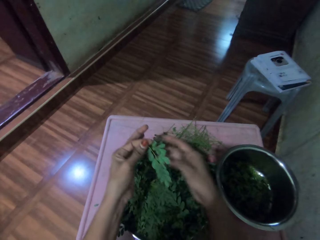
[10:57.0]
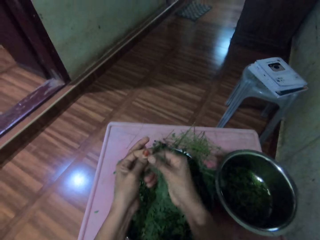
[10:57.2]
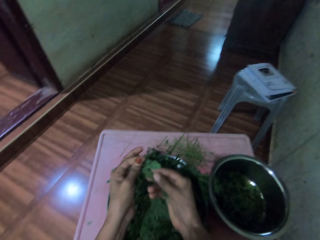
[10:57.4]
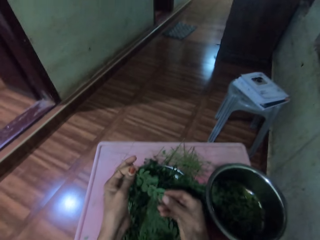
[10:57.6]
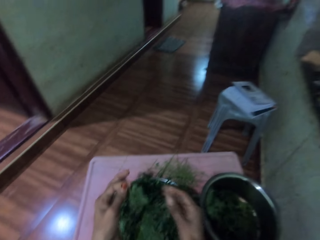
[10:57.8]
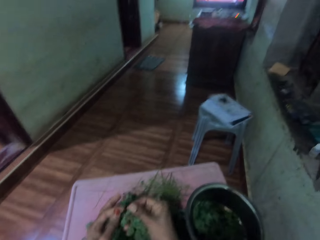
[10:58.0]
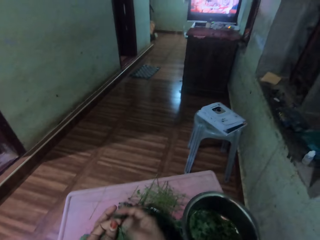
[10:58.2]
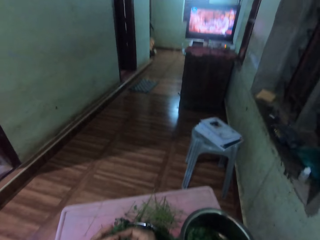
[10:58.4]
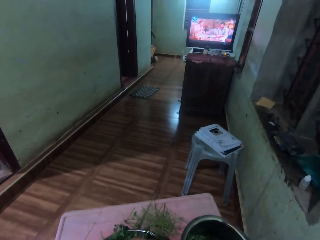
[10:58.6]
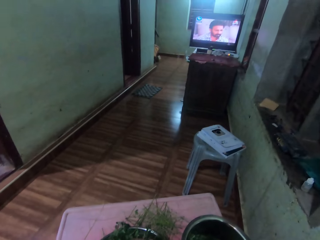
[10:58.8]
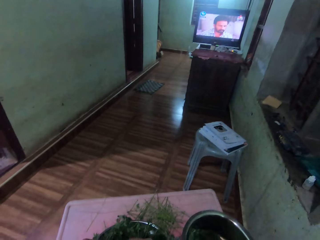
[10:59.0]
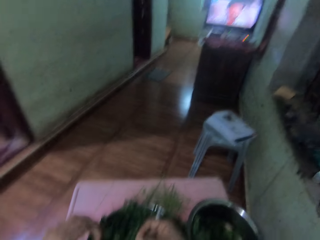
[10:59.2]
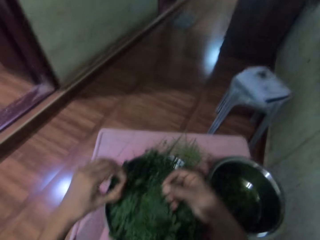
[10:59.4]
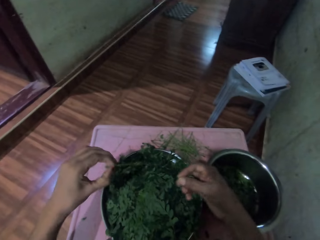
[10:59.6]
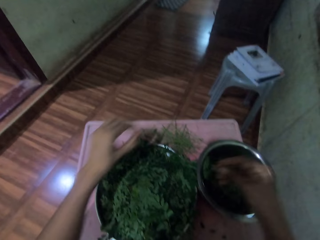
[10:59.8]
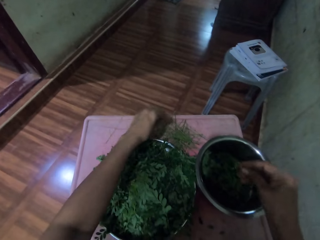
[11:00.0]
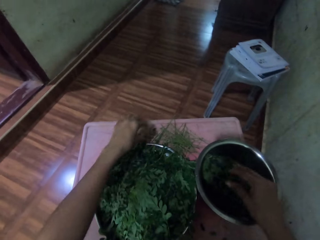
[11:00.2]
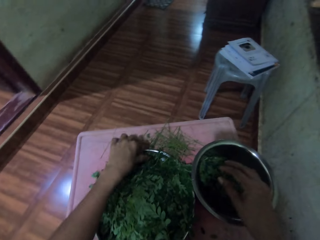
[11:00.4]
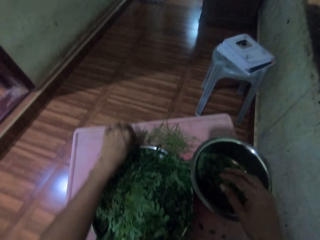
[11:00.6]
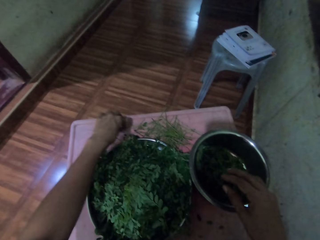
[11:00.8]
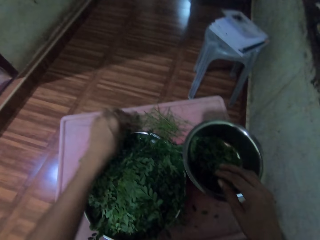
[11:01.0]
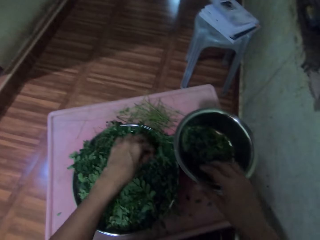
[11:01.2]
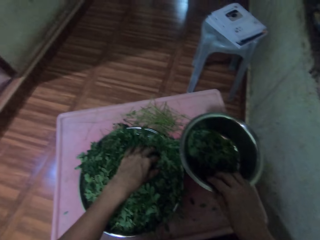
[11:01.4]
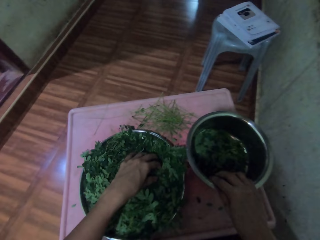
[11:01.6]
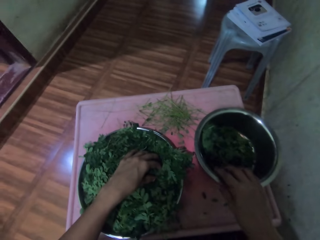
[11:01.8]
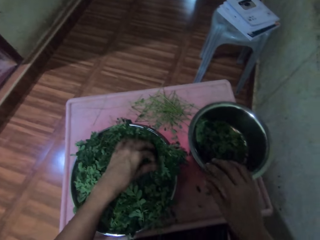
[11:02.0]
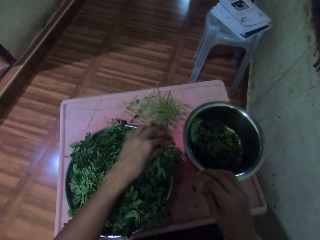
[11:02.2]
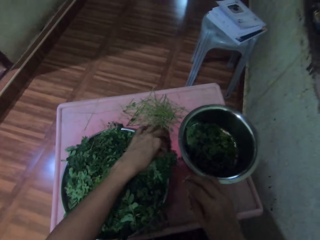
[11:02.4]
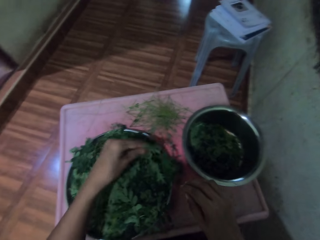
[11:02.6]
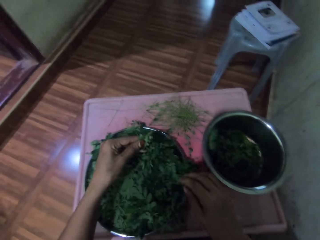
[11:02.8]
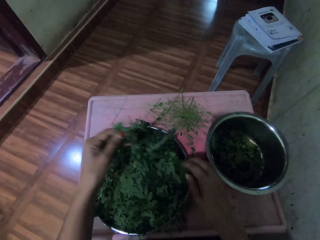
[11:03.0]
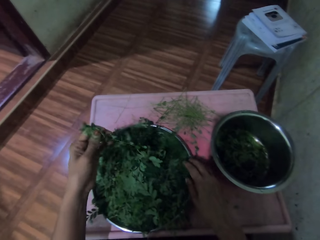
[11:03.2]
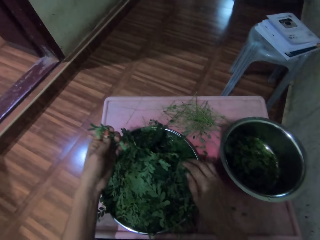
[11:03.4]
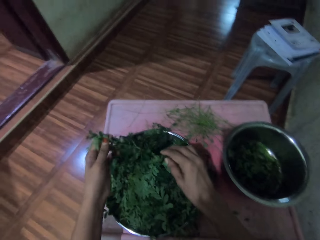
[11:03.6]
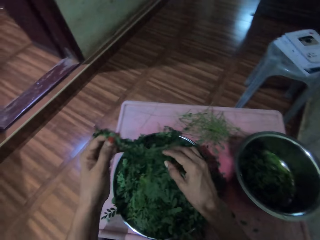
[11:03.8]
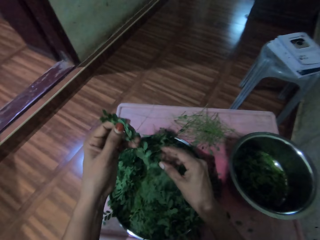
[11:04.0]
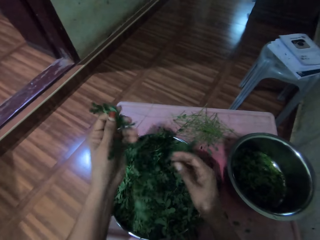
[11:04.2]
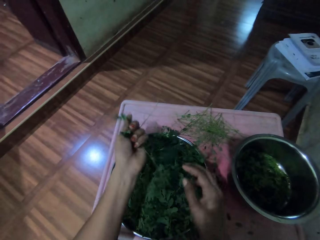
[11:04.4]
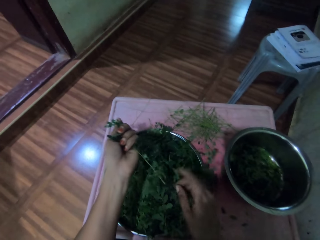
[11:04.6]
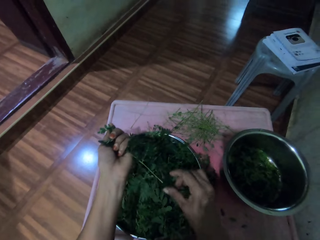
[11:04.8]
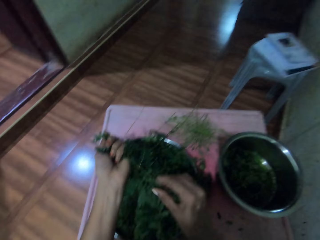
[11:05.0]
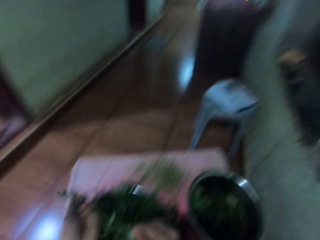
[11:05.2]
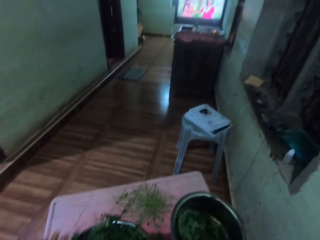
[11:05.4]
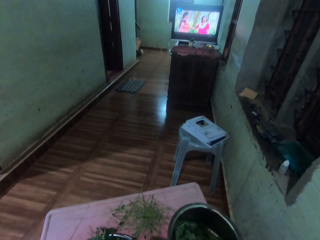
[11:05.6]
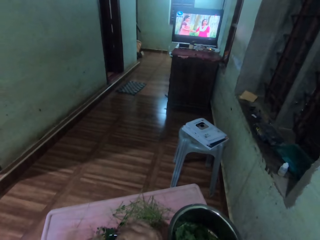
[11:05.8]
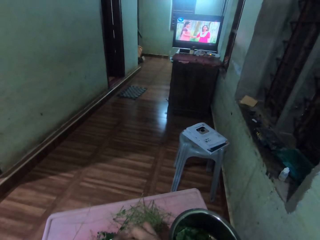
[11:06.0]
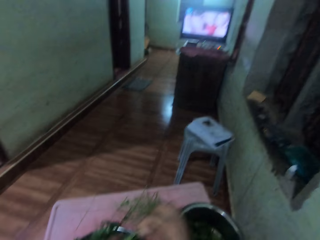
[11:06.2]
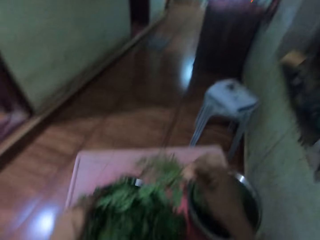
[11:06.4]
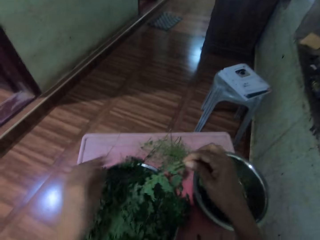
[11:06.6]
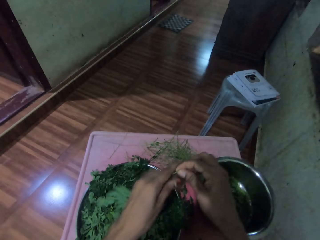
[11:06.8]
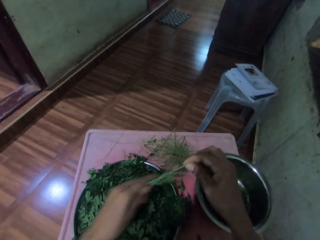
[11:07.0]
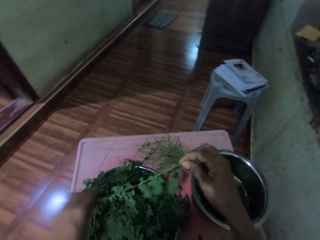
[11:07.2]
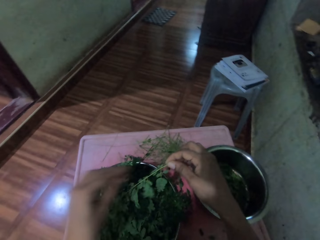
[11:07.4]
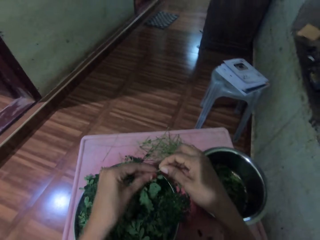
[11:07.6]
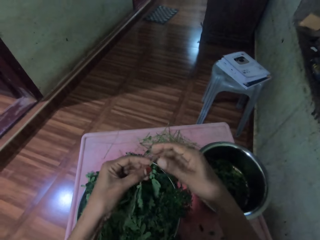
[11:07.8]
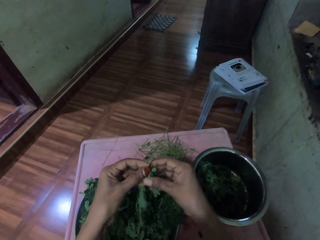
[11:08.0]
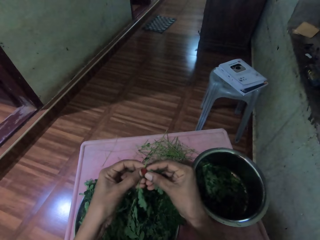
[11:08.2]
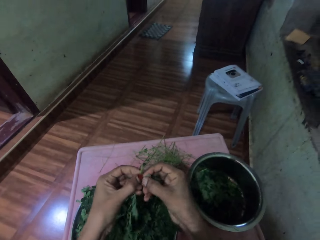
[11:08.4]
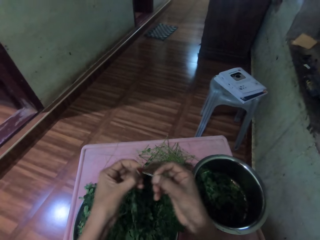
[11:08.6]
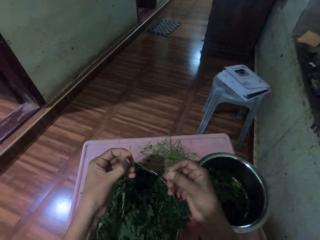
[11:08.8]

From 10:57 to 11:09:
The camera wearer moves a hand along a vegetable stem. They destem the vegetable. They place the stem on the table. They put leaves in a bowl. They move a tray. They pick up a bunch of leaves in the bowl. They look around. They move a hand along the vegetable stem.

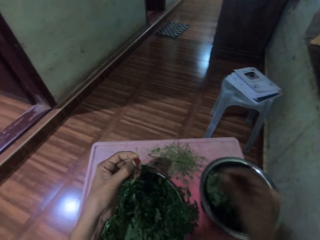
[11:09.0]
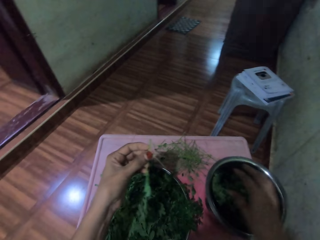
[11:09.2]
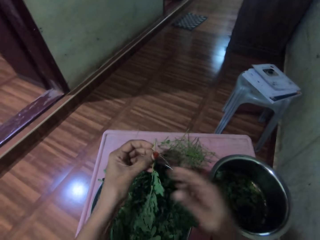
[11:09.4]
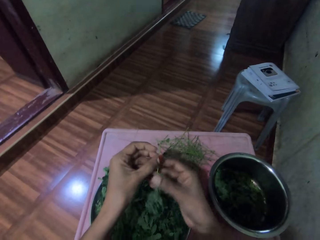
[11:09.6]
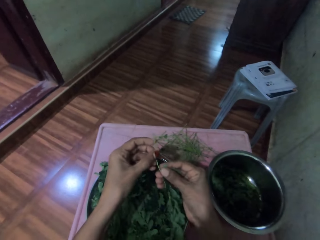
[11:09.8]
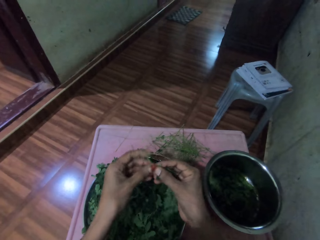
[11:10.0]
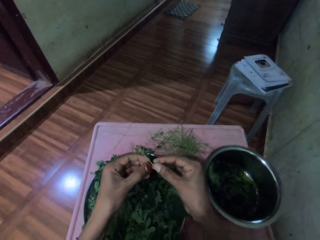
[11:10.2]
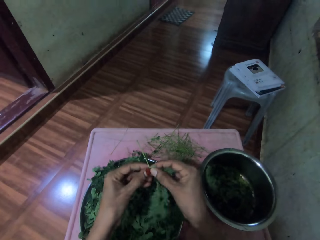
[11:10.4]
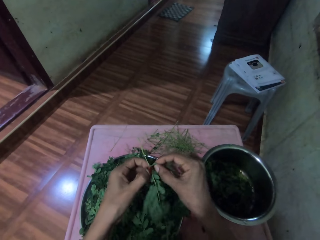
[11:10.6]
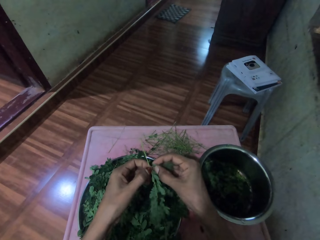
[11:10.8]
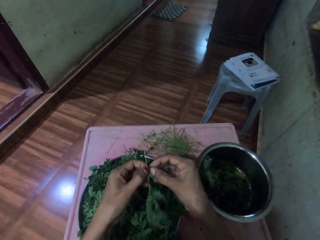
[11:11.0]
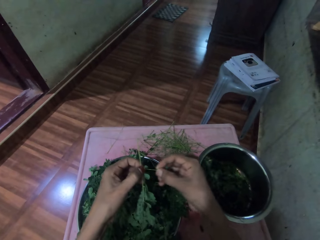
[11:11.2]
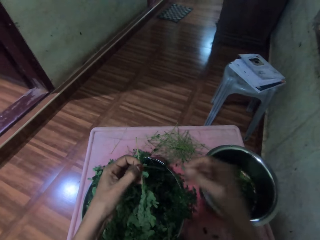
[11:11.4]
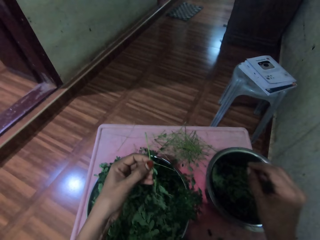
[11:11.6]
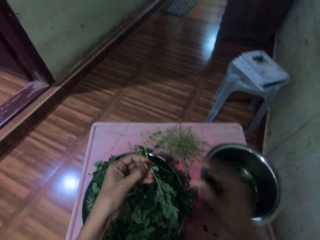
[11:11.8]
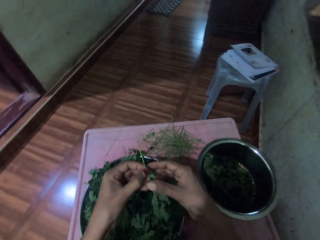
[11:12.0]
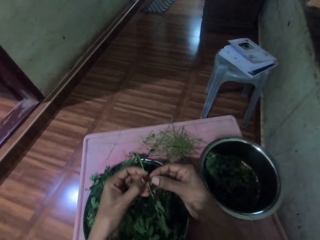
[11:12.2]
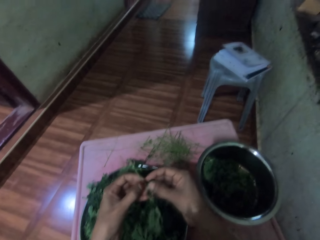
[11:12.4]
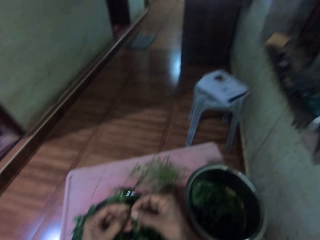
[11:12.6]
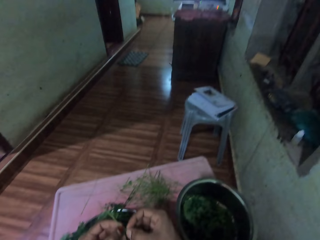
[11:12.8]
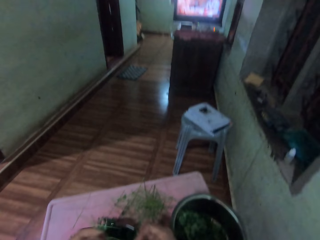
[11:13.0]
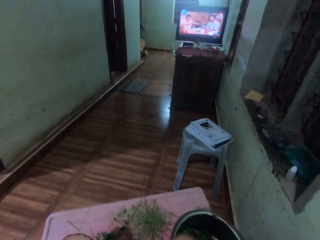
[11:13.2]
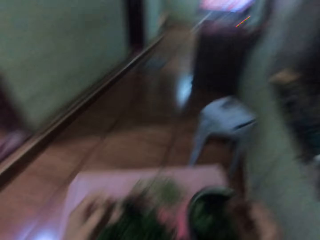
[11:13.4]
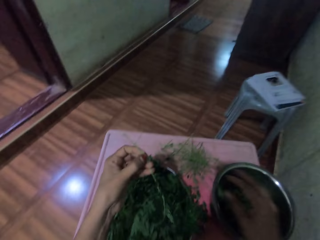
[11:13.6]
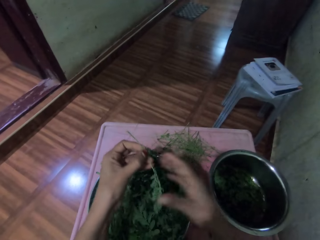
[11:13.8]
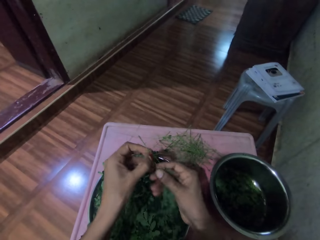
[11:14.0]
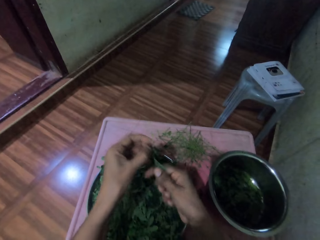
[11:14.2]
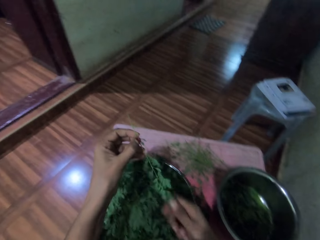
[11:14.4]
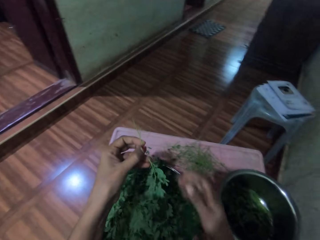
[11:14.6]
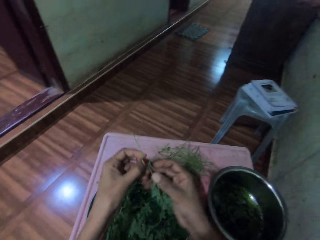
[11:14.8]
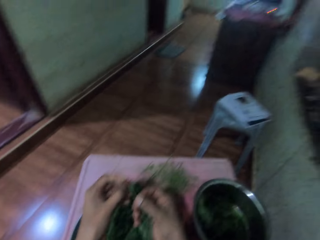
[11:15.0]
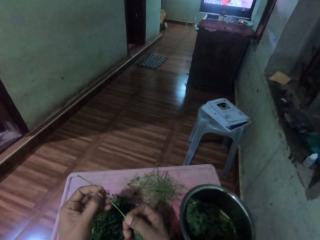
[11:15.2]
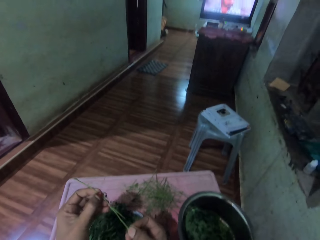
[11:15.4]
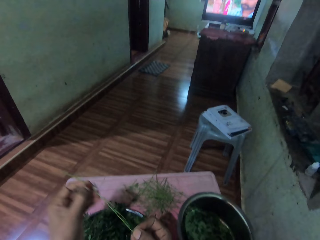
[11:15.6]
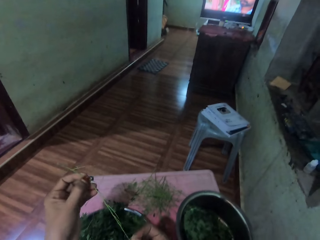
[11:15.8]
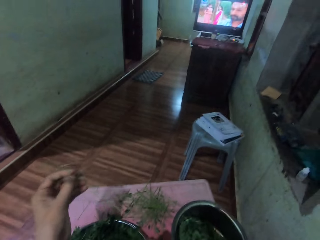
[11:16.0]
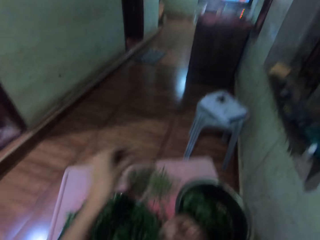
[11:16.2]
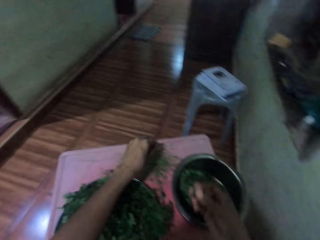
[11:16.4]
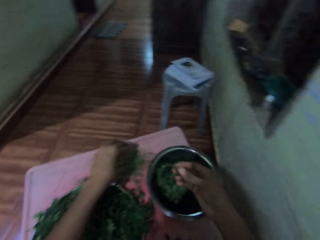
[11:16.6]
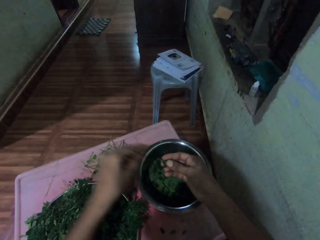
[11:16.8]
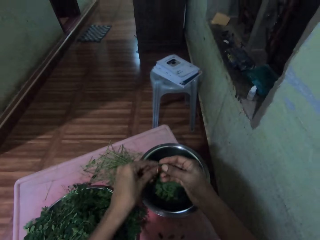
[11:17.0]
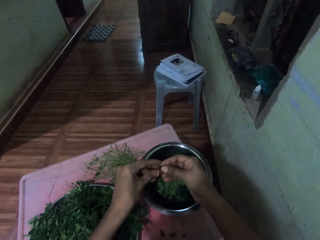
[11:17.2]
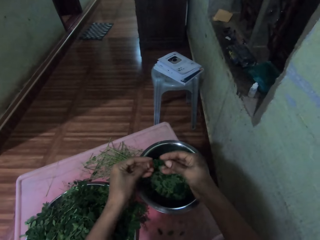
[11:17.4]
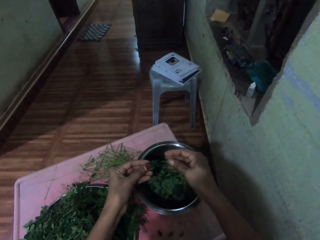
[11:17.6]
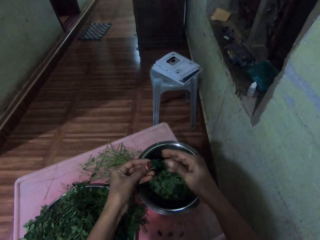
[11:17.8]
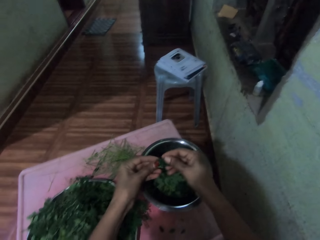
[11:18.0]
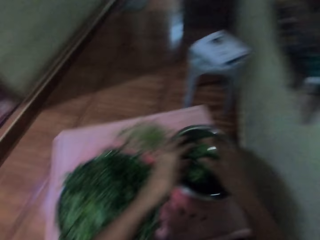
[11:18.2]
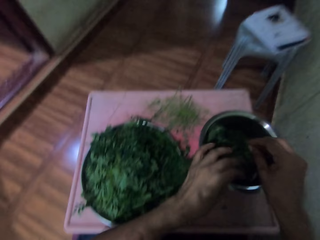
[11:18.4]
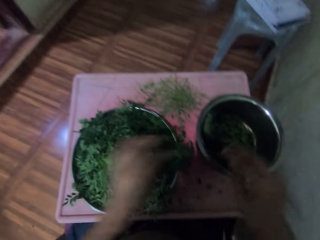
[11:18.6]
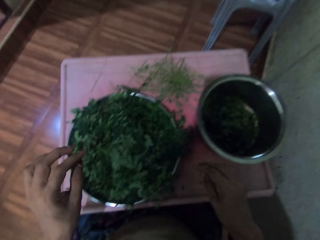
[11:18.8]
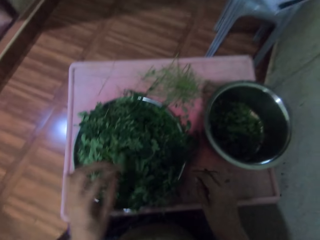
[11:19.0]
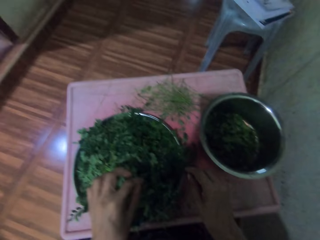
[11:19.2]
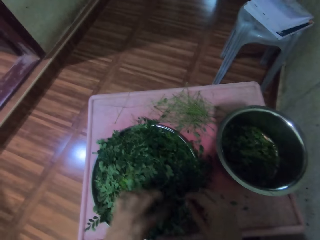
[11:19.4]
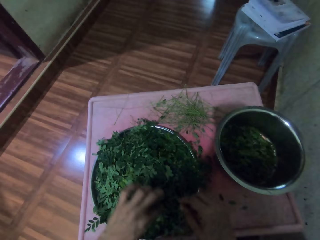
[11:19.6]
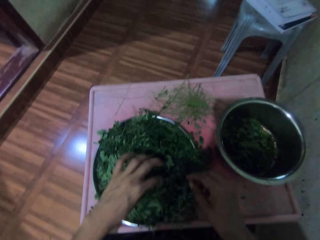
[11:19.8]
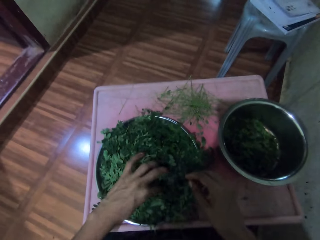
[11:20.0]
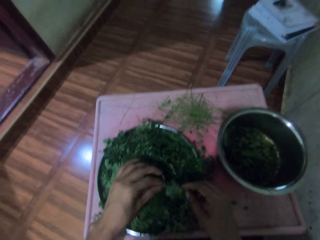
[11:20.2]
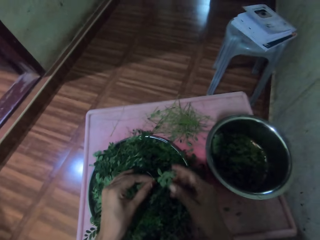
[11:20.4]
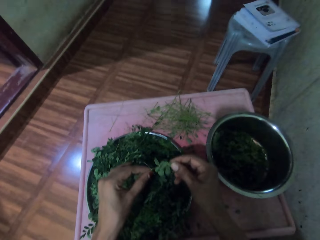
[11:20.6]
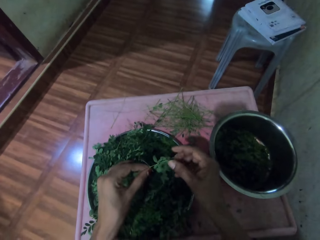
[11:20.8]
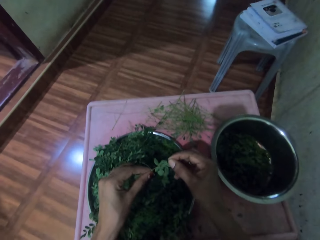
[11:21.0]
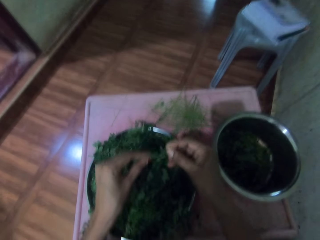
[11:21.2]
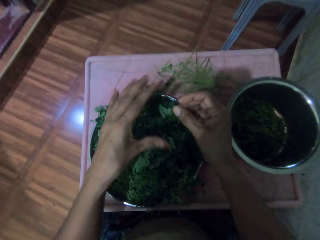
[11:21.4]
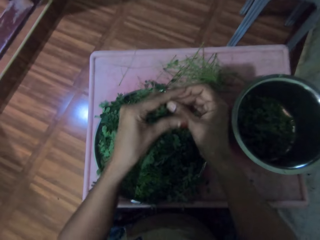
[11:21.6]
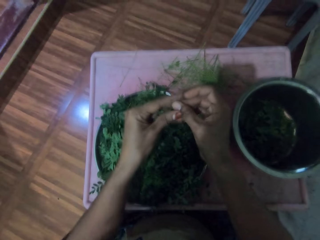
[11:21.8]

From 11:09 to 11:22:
The camera wearer prunes leaves from a stem. They put leaves in a bowl. They prune leaves from the stem. They put the leaves in the bowl. They destem a vegetable. They look around. They drop the vegetable in a pan. They move a hand along the vegetable stem. They prune leaves from the stem. They place the stem on the table. They put the leaves in the bowl. They pick up a bunch of leaves in the bowl.
